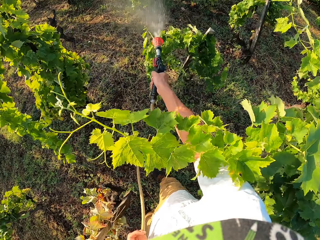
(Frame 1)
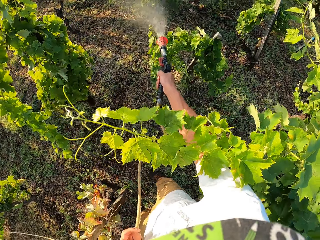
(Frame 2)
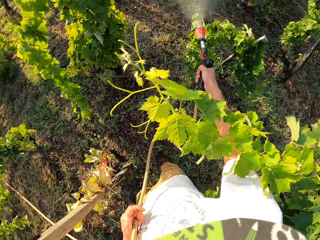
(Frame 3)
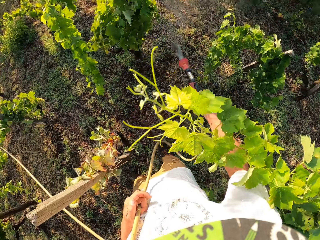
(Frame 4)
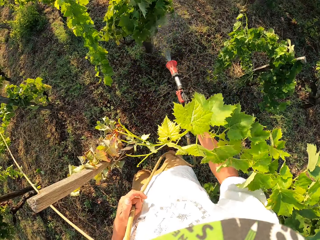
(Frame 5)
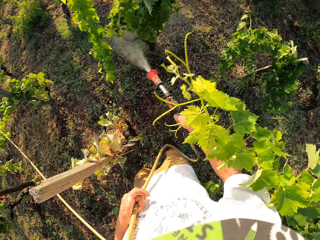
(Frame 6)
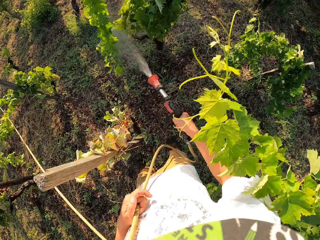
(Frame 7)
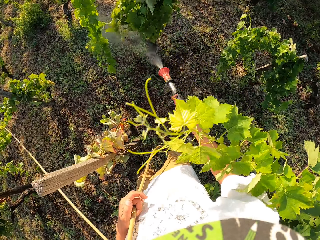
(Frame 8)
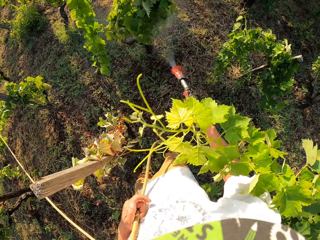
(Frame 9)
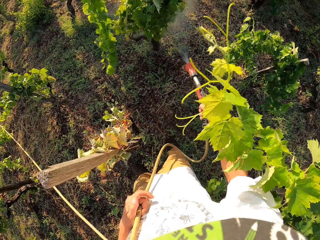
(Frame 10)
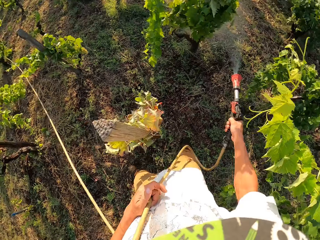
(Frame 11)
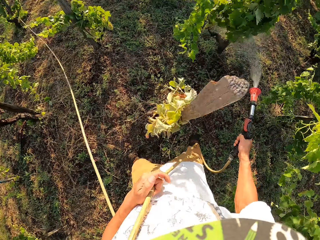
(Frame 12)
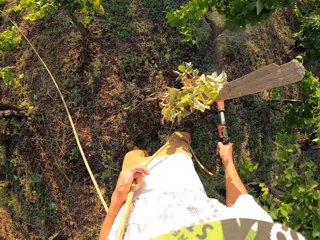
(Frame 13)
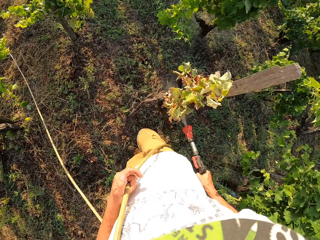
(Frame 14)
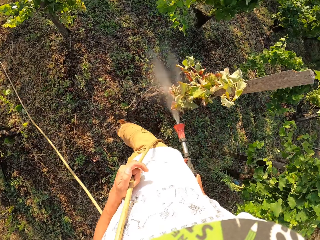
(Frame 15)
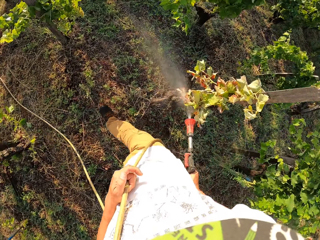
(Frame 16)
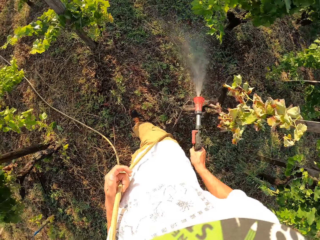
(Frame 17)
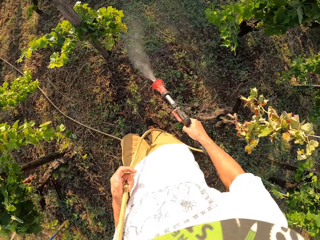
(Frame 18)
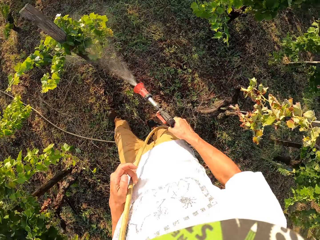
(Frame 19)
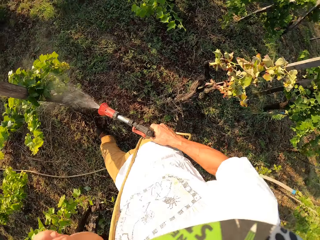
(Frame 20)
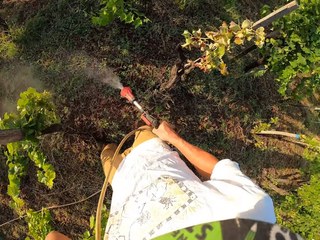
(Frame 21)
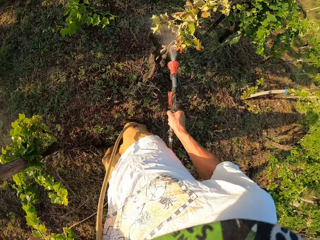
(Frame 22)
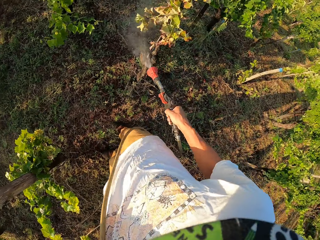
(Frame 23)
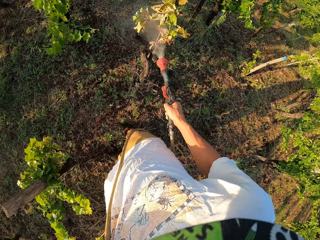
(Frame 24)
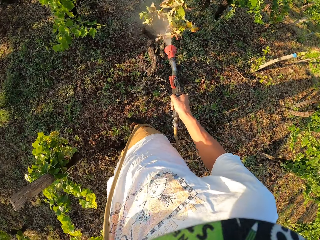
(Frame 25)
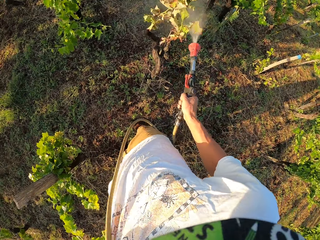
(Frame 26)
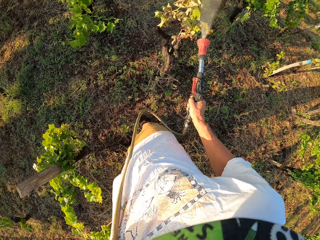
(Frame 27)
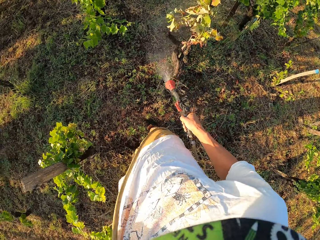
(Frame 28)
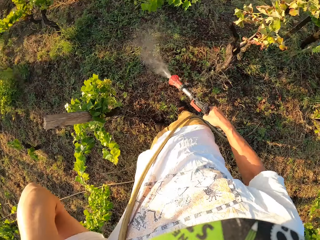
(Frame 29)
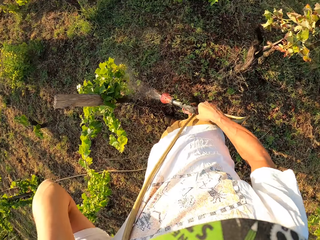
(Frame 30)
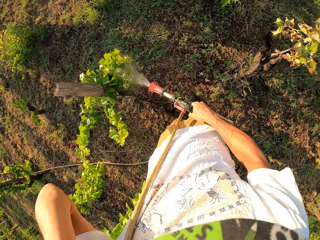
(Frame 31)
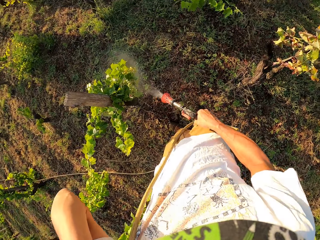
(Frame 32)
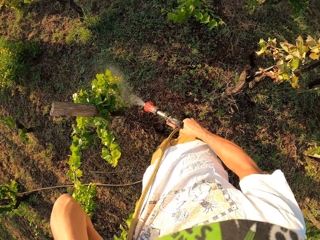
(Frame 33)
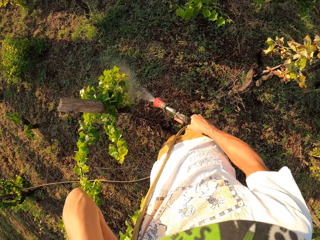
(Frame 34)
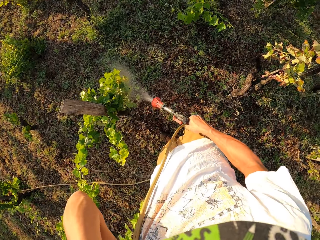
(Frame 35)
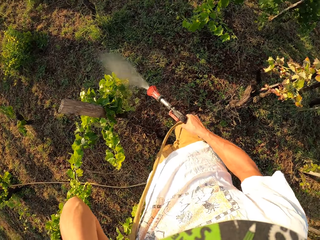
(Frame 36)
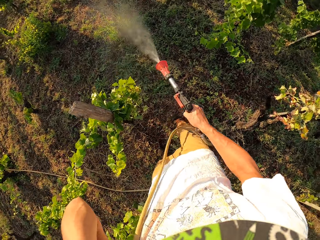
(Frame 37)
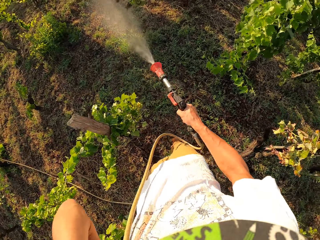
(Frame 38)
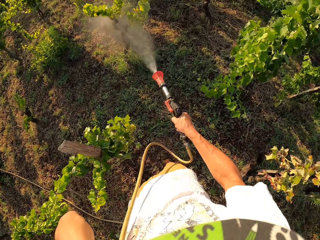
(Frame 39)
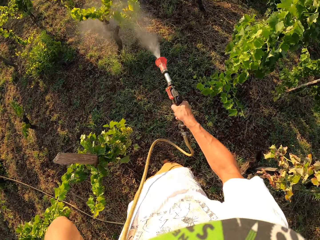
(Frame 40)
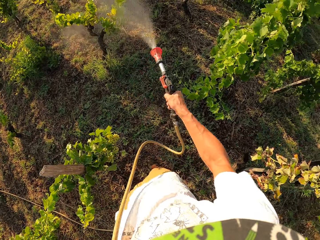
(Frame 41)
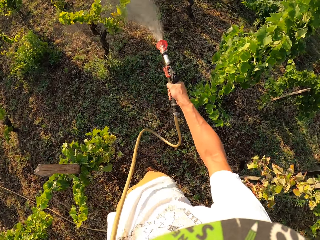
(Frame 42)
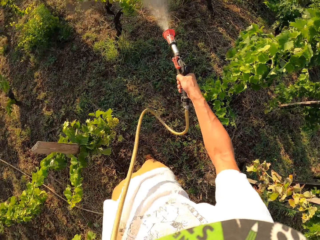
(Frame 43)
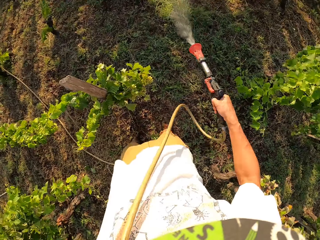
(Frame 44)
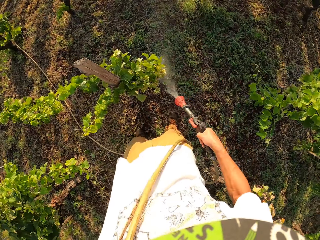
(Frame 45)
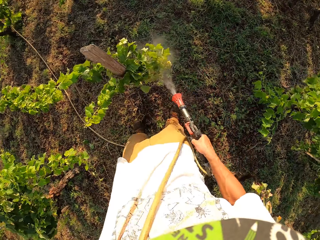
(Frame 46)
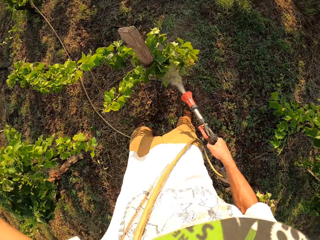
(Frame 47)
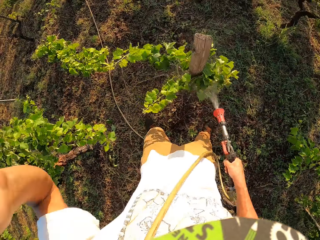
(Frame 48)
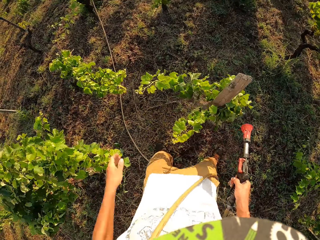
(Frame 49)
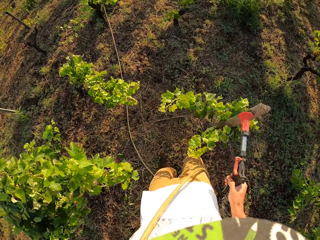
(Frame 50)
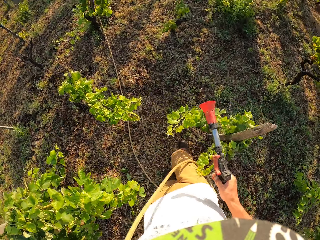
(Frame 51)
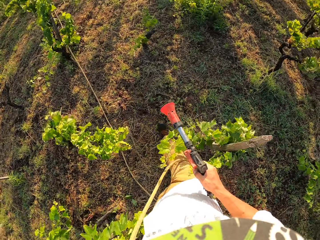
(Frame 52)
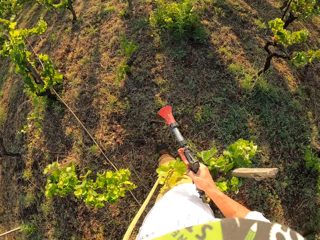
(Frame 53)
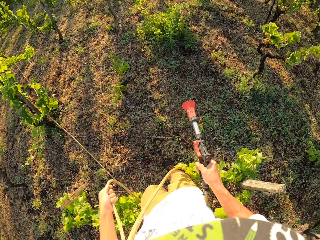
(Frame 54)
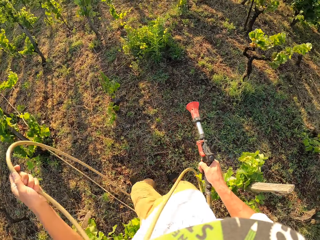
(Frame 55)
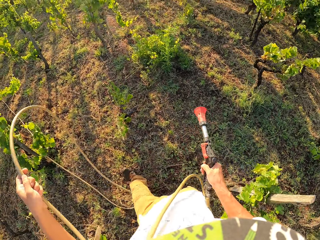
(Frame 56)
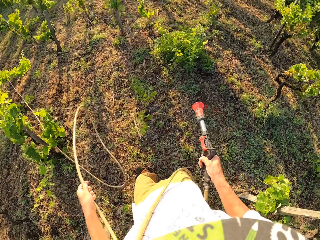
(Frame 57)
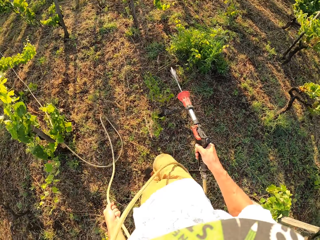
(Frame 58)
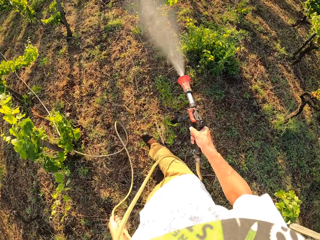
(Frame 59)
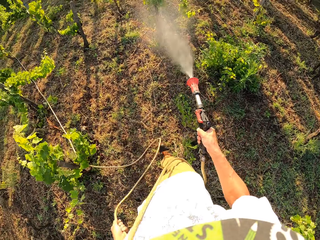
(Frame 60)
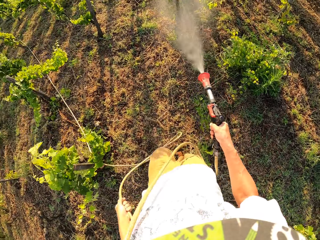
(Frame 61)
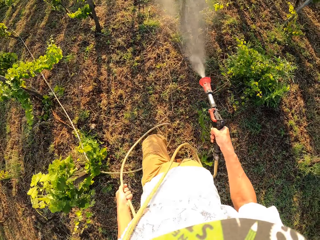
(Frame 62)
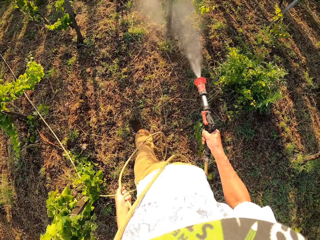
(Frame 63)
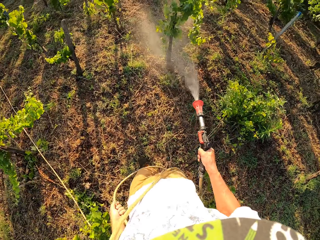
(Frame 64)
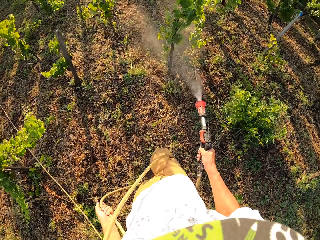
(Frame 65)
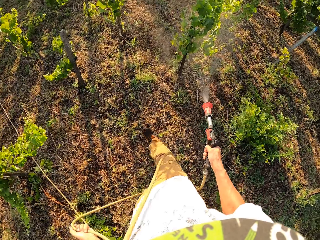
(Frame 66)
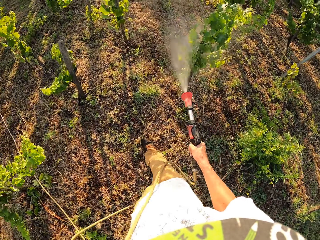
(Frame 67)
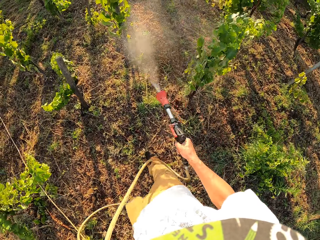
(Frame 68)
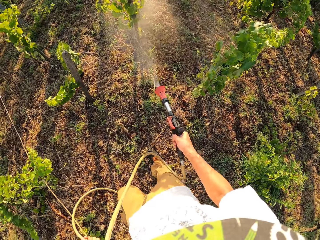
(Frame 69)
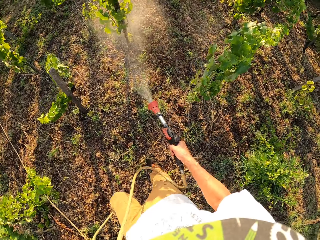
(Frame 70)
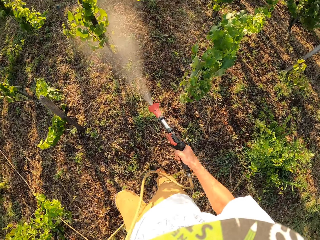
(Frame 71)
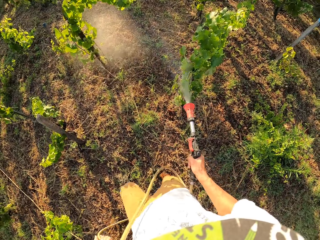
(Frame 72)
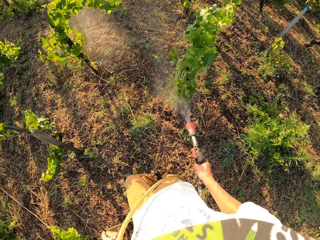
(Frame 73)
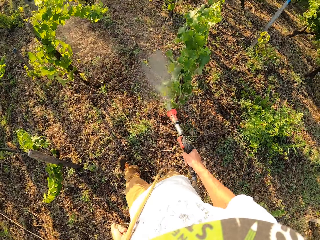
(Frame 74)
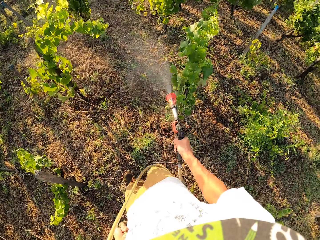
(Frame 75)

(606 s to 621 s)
The camera wearer touches his head with his left hand. He switches off the water spray gun. He holds the hose pipe with his left hand. He switches on the water spray gun.

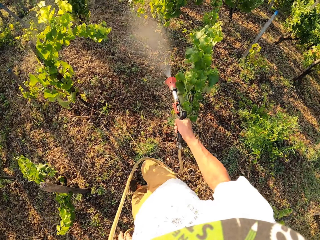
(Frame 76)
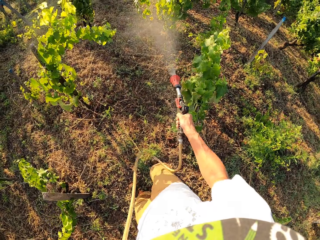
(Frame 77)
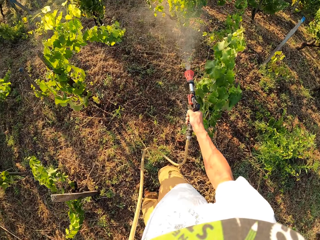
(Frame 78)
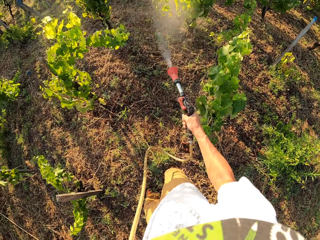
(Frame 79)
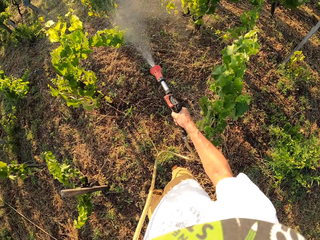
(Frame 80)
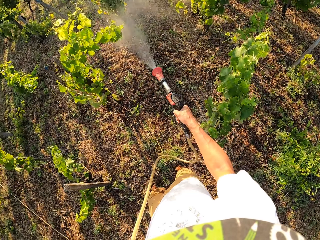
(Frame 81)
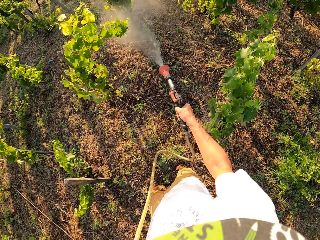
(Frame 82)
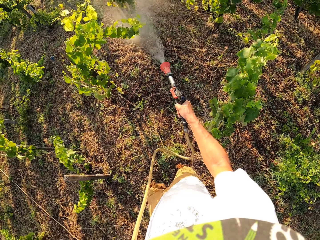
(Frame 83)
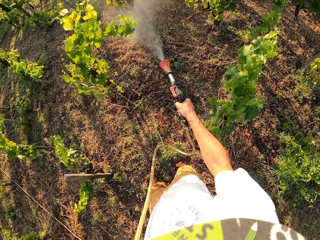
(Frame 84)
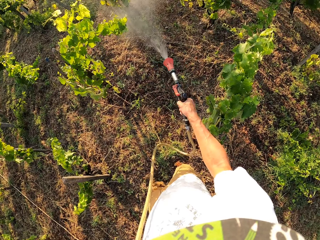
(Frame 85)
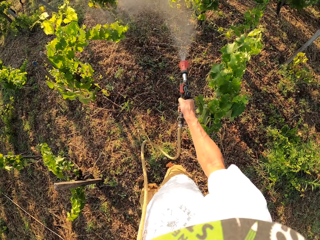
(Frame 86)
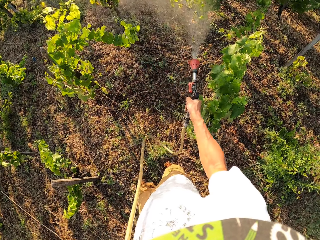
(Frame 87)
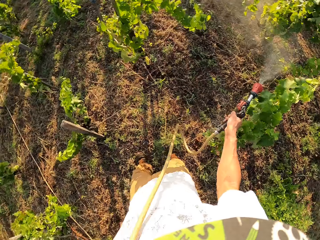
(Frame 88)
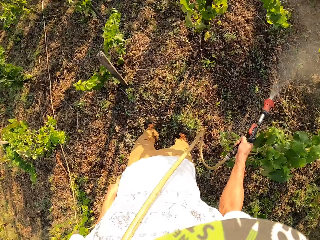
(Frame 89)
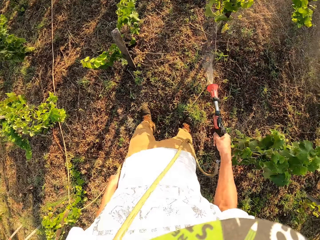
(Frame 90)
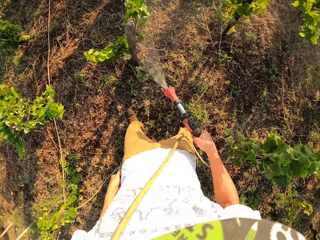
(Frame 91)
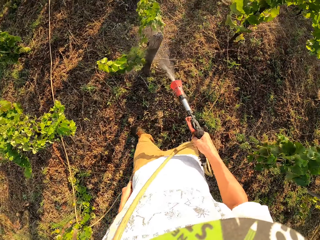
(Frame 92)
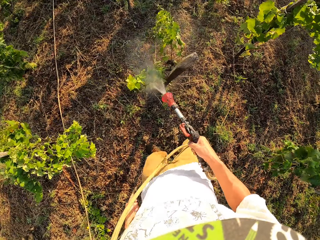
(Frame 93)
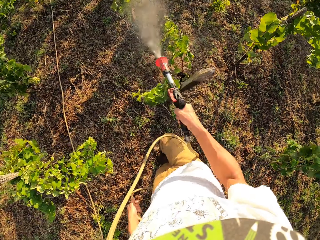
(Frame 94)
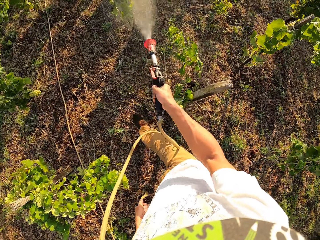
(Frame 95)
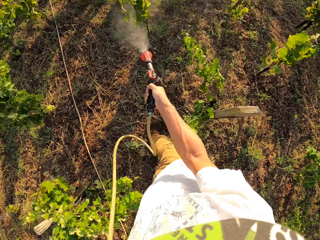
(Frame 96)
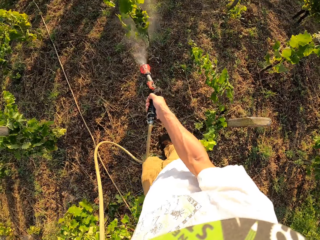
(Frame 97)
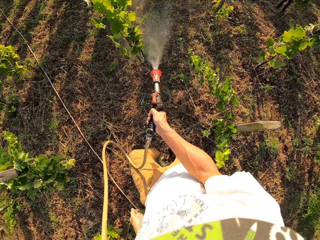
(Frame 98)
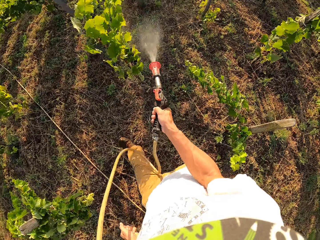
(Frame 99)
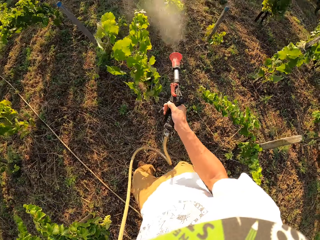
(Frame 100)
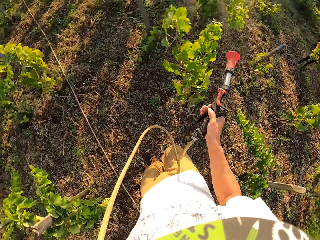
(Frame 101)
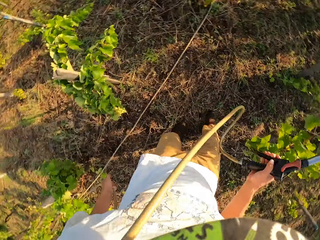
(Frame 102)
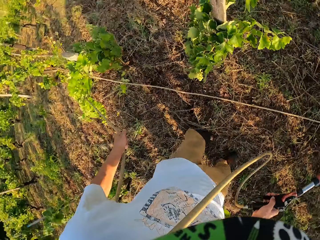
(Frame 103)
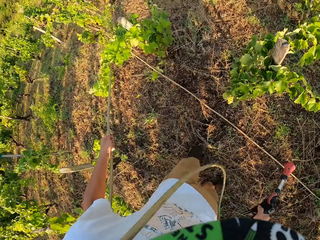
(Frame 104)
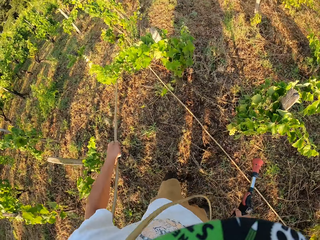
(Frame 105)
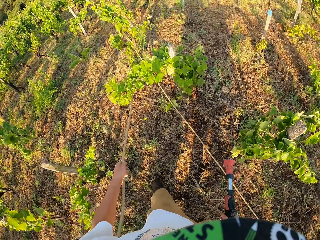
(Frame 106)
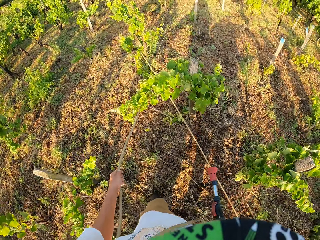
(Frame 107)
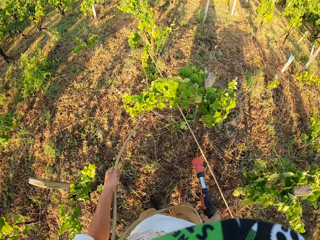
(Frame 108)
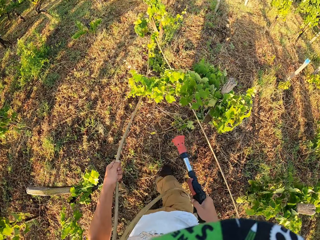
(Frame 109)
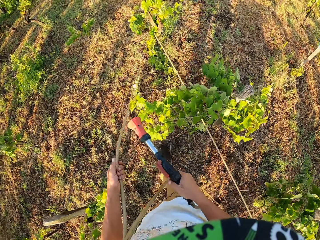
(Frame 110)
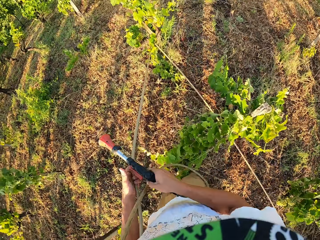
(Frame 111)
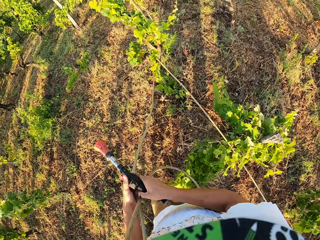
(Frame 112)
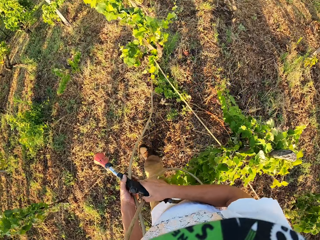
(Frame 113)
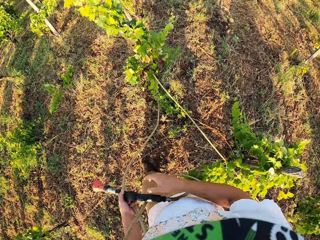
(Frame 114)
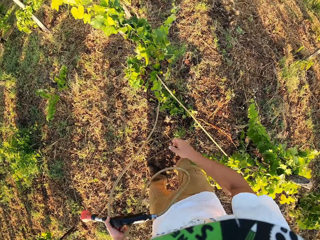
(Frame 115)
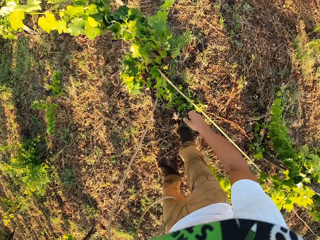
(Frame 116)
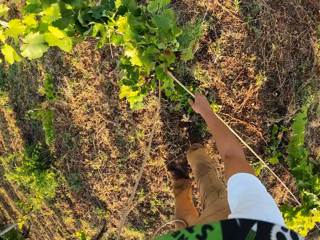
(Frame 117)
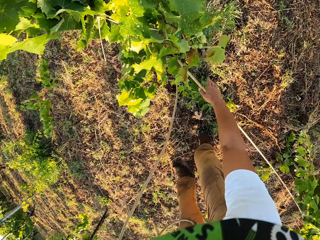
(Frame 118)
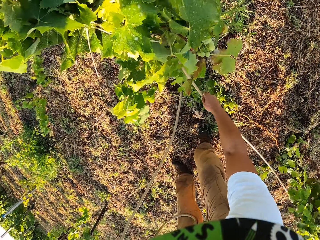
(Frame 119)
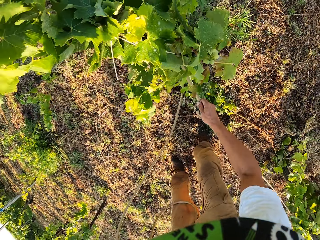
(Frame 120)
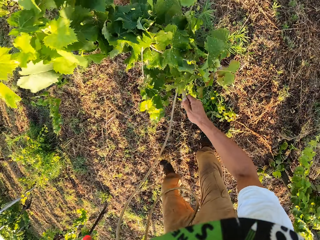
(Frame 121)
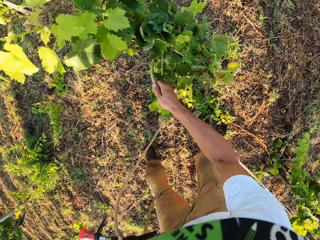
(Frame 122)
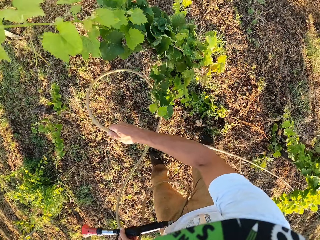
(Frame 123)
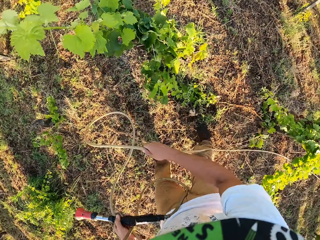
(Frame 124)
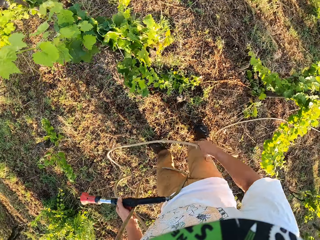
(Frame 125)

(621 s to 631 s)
The camera wearer switches off the water spray gun. He stops for a while. He walks around the garden. He turns around to check the hose. He transfers the water spray gun to his left hand. He picks up the hose pipe. He removes the hose from the flower.
